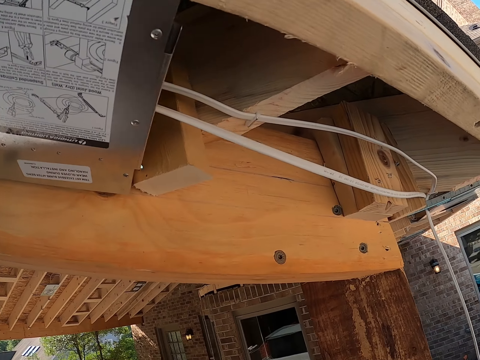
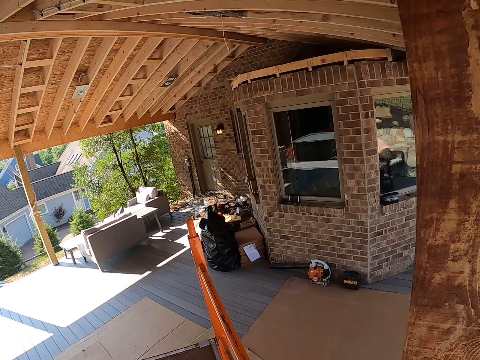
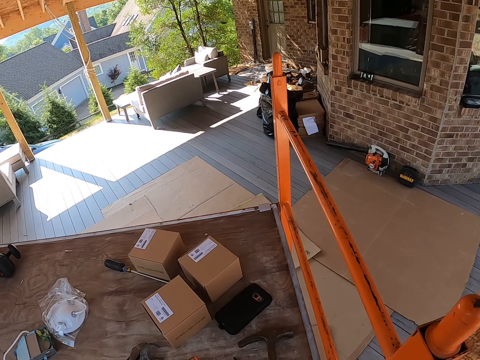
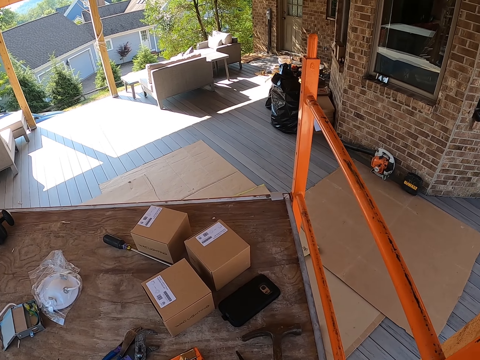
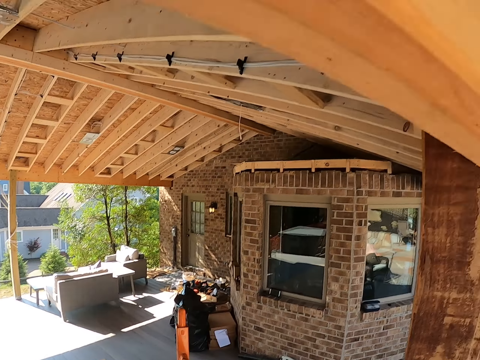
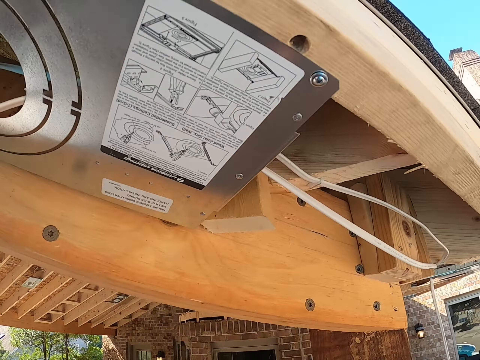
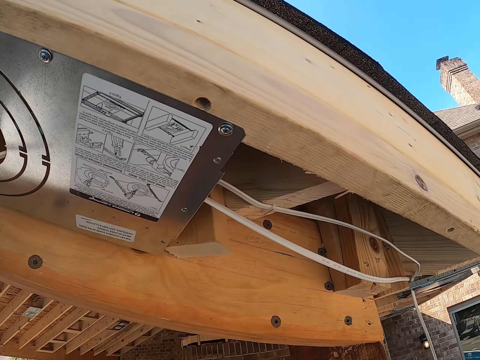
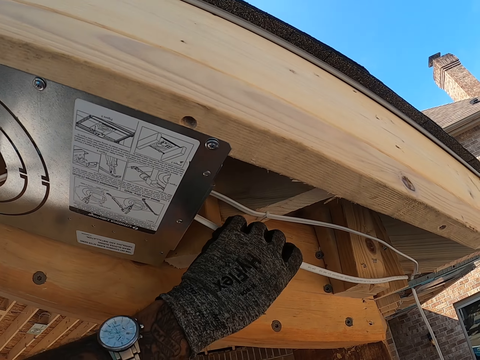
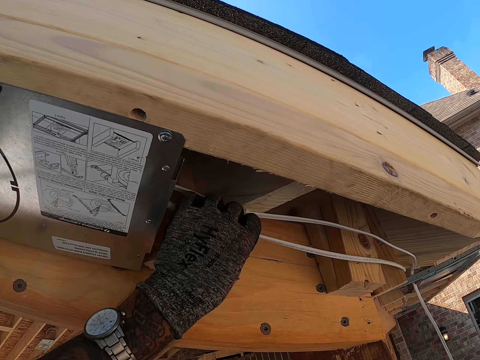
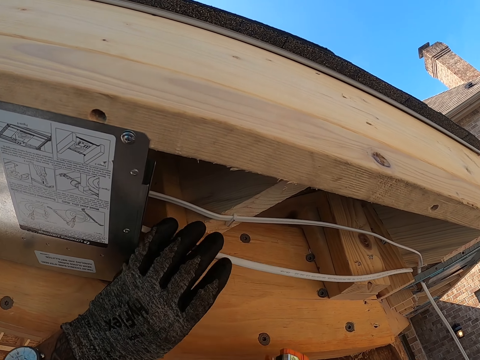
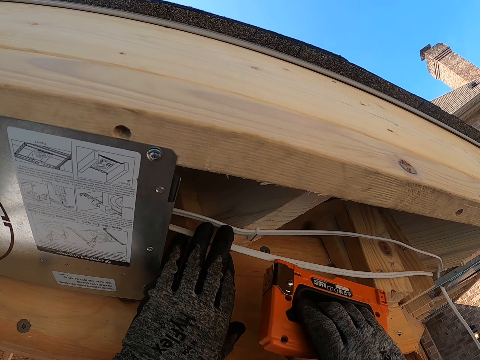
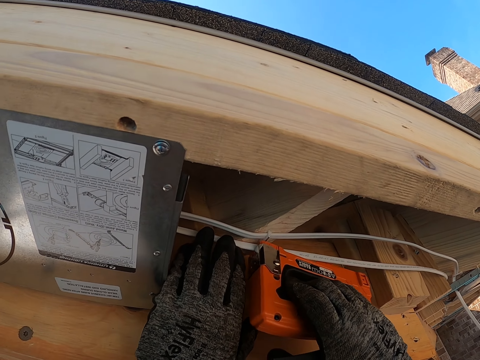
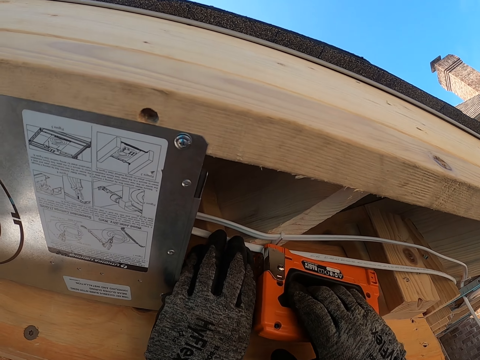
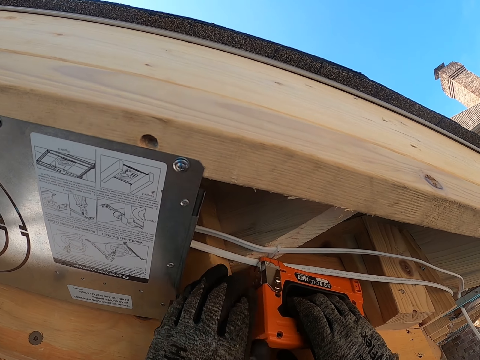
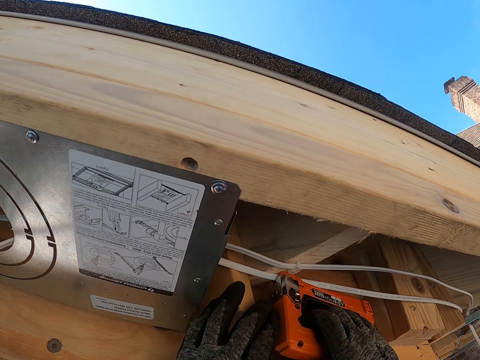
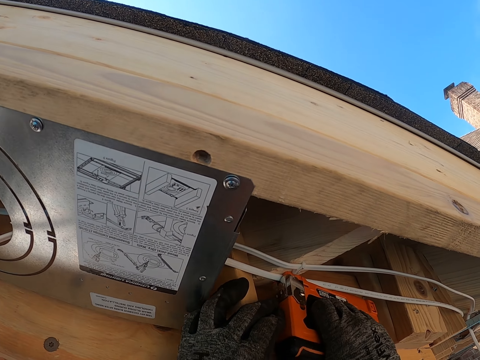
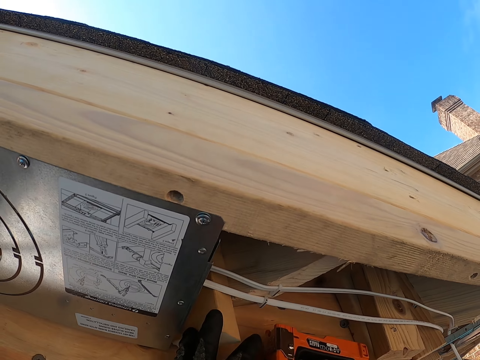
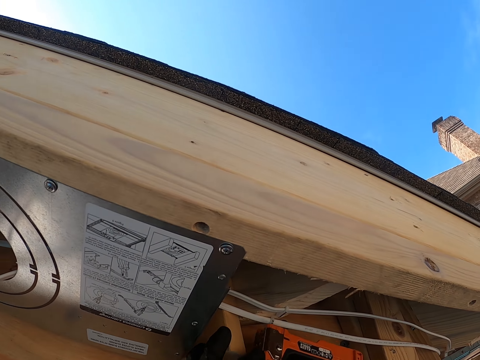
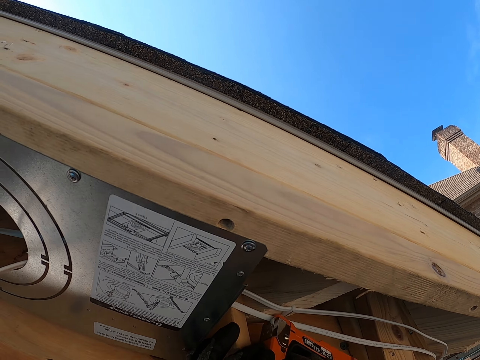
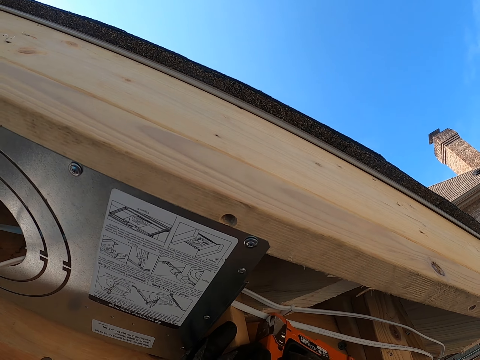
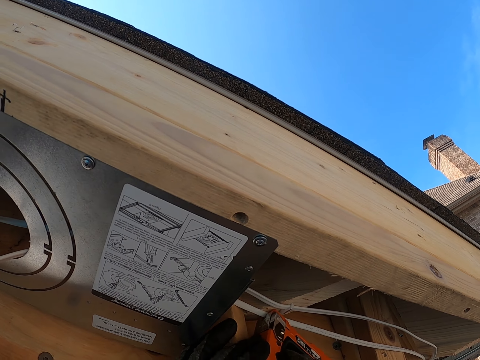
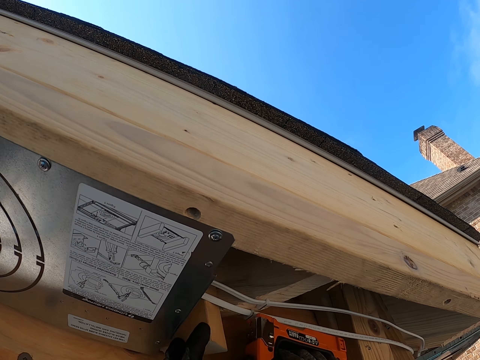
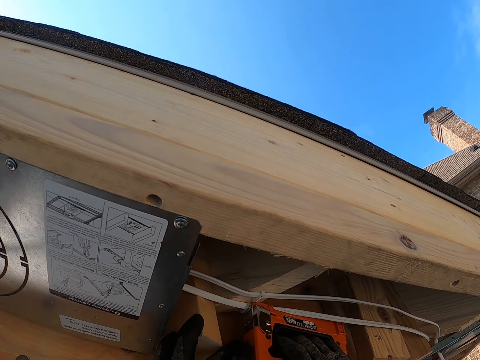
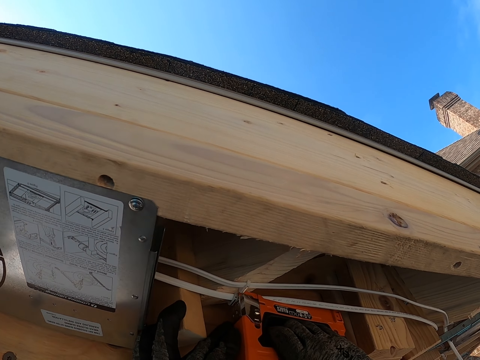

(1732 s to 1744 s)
The camera wearer bends down. They look around. They adjust the cable. They pull the cable. They pin the cable with a nail gun.

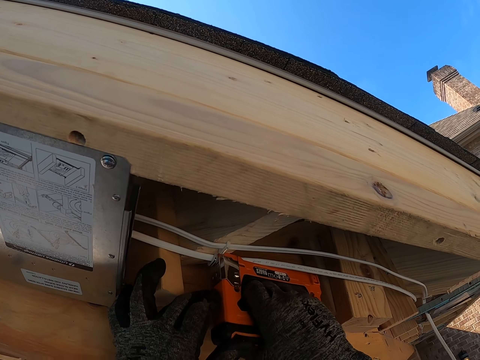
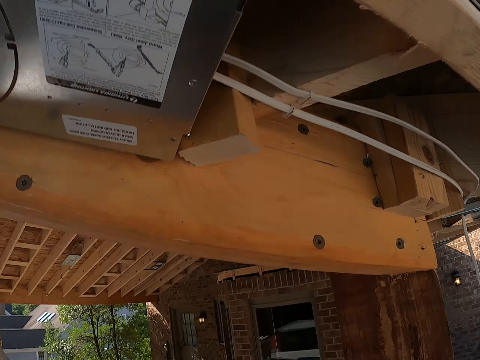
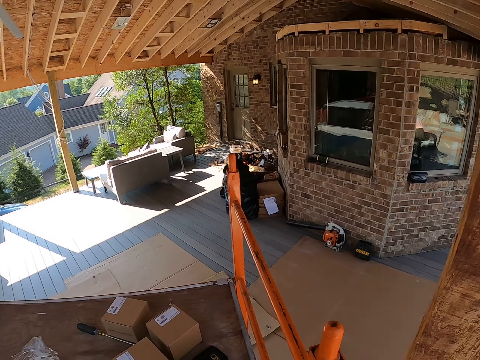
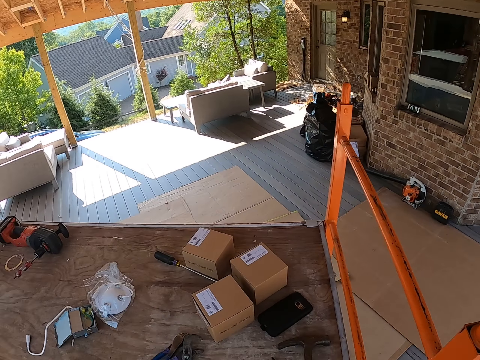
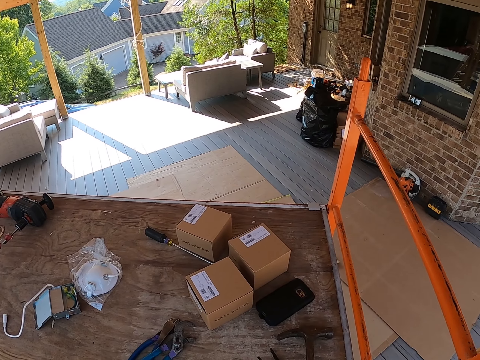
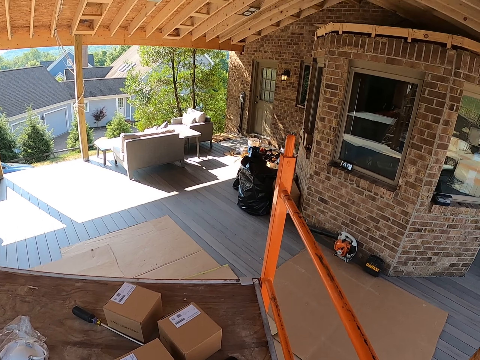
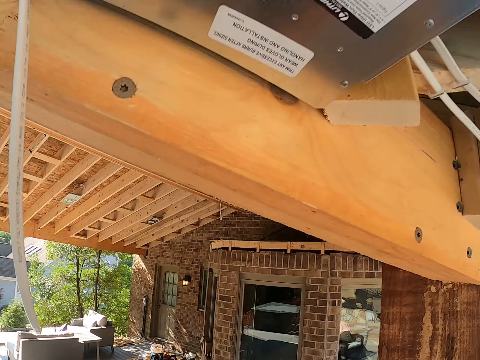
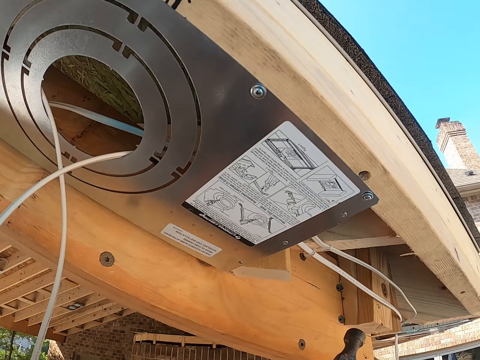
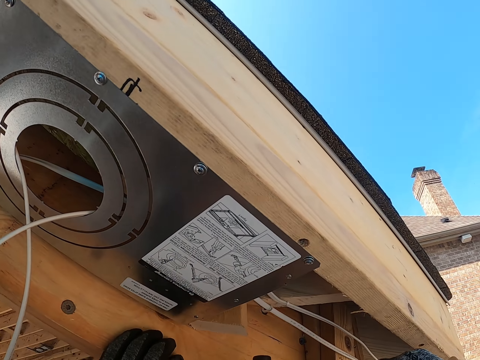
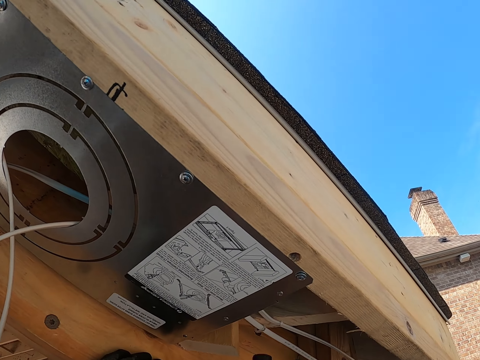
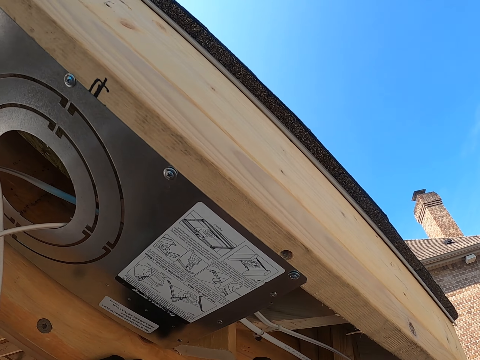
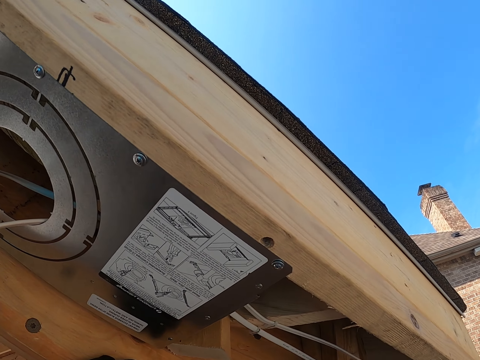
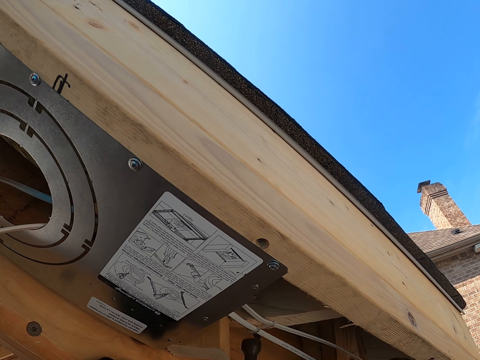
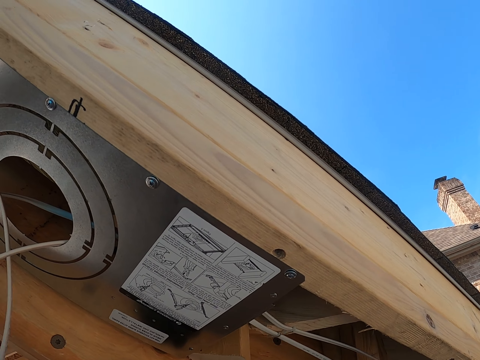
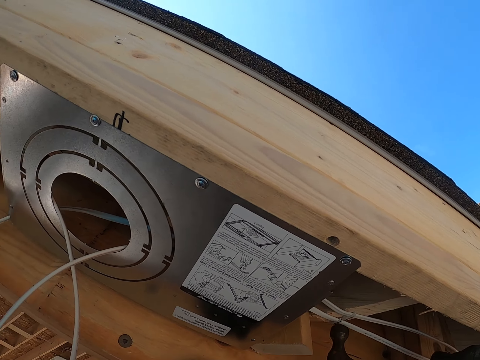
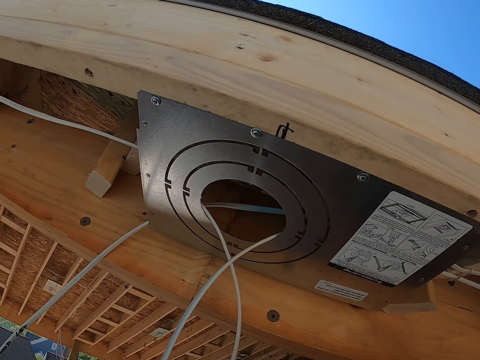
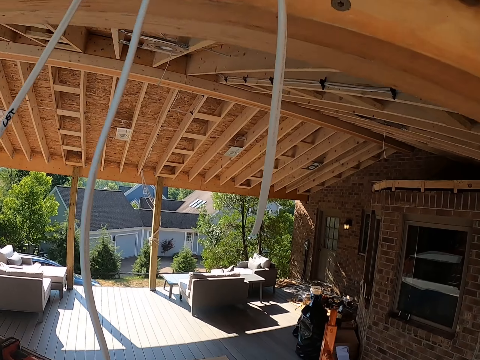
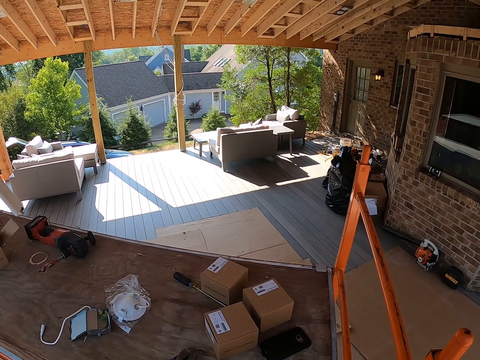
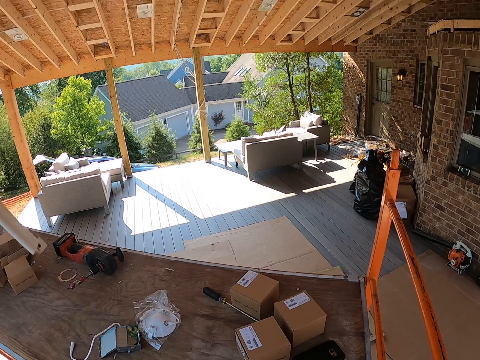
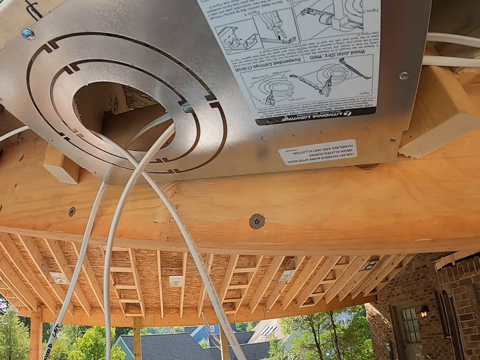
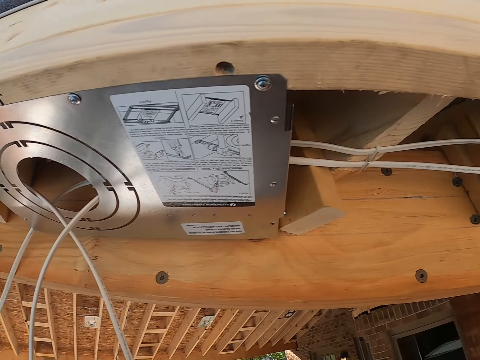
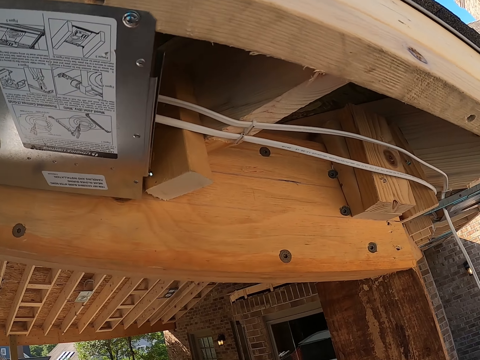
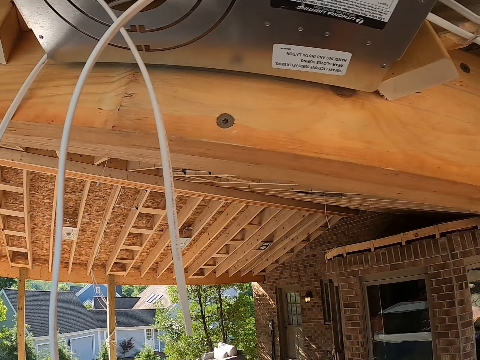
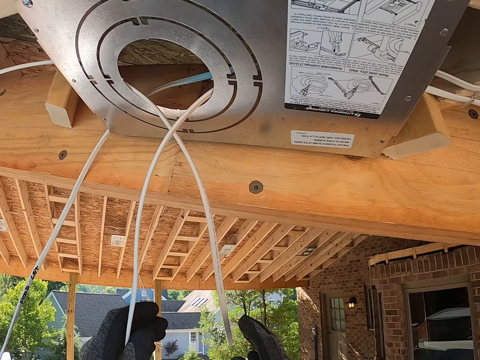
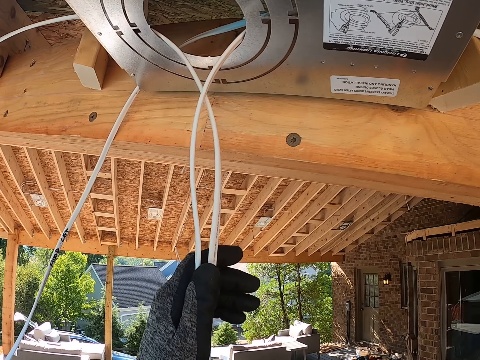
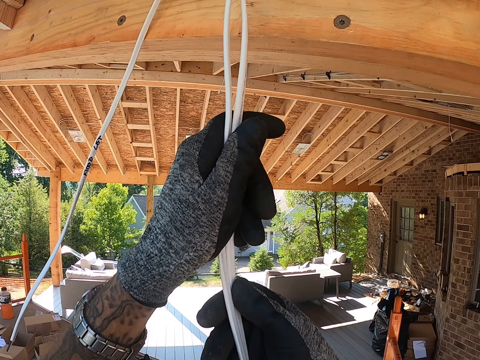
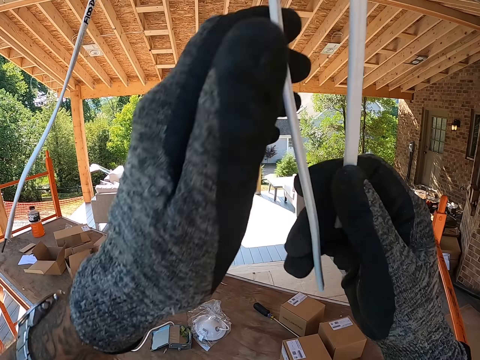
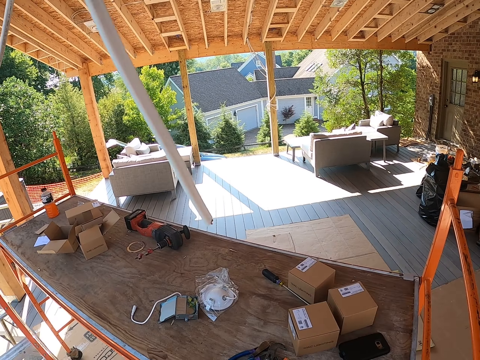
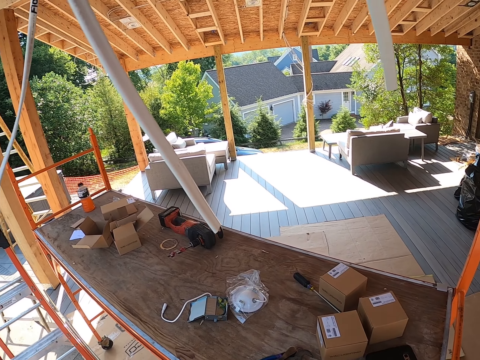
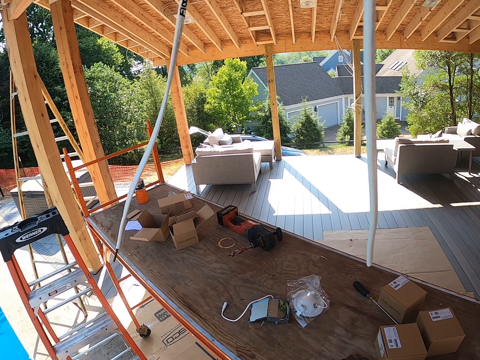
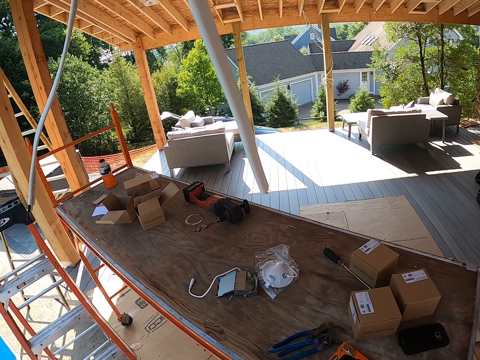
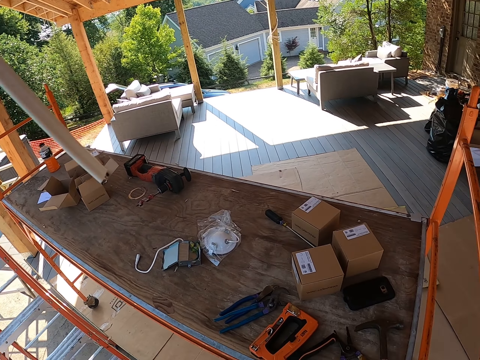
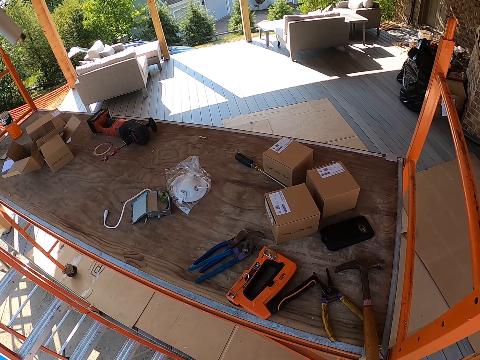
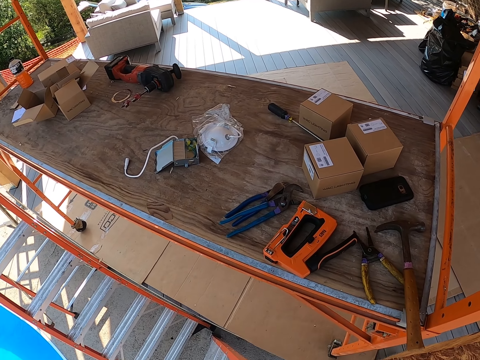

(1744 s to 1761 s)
The camera wearer looks around. They hit the cable with a hammer. They look around the house. They look around. They adjust the cable. They hold the cables. They move their hands from the cable. They look around.
